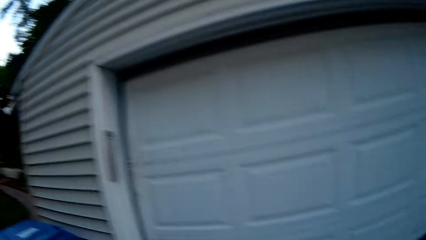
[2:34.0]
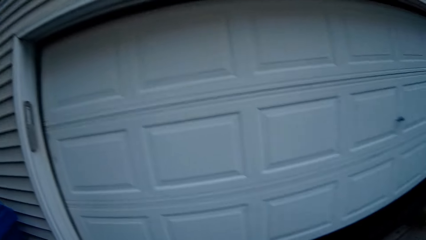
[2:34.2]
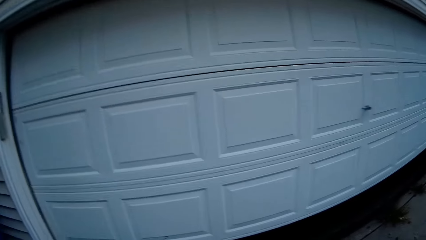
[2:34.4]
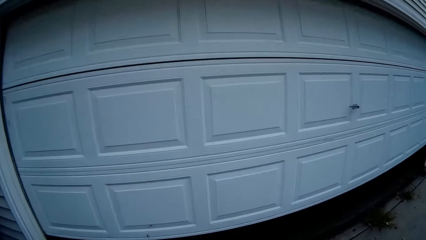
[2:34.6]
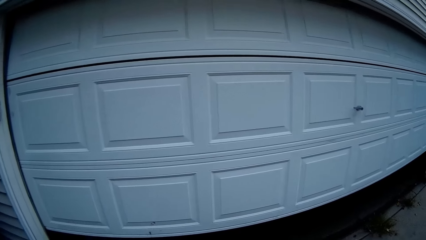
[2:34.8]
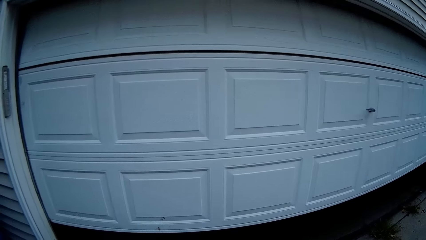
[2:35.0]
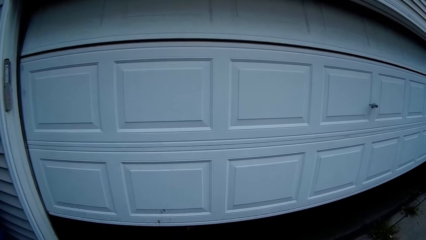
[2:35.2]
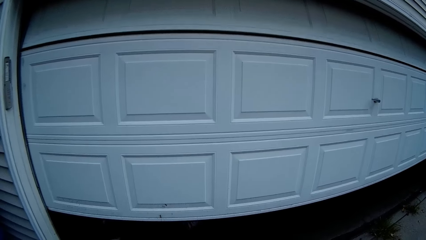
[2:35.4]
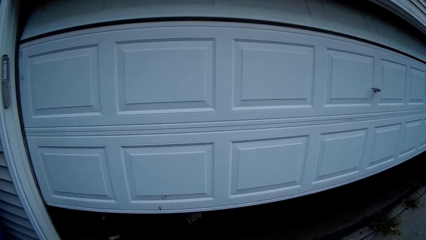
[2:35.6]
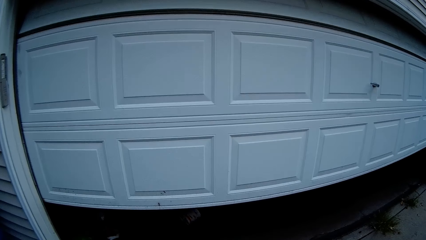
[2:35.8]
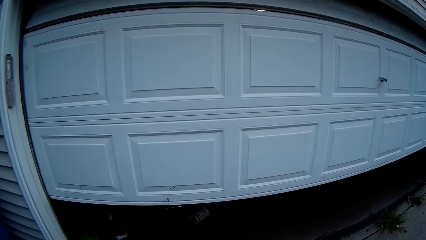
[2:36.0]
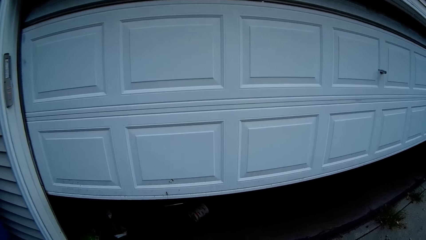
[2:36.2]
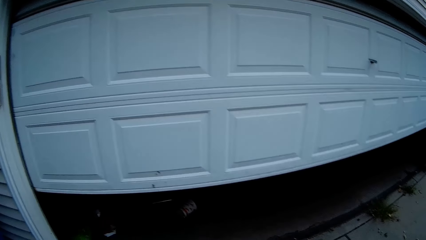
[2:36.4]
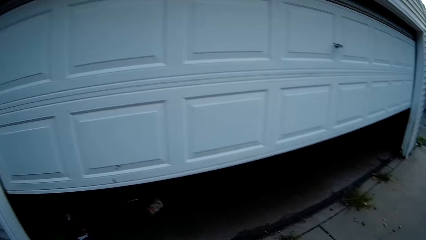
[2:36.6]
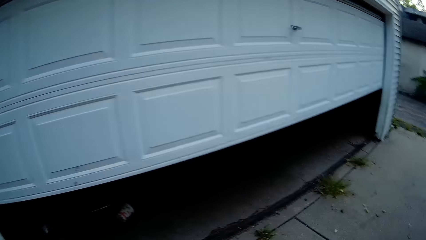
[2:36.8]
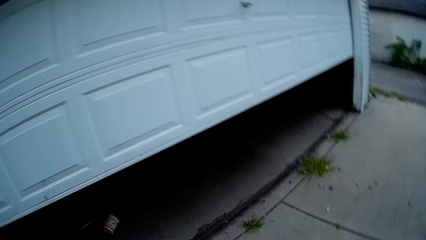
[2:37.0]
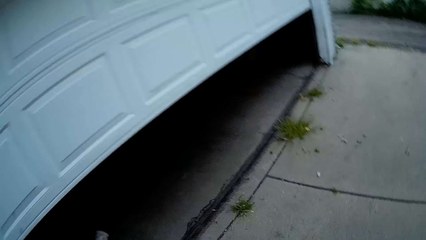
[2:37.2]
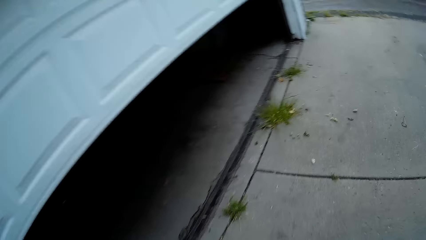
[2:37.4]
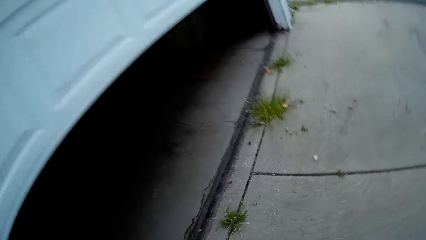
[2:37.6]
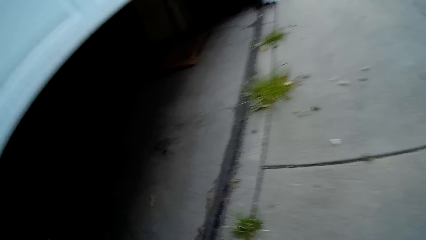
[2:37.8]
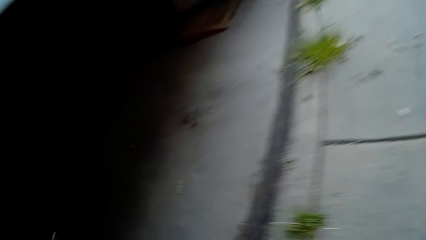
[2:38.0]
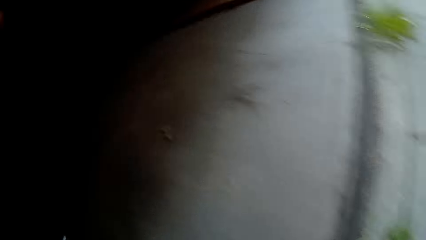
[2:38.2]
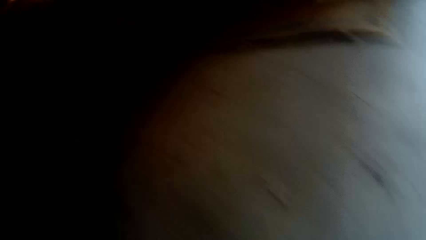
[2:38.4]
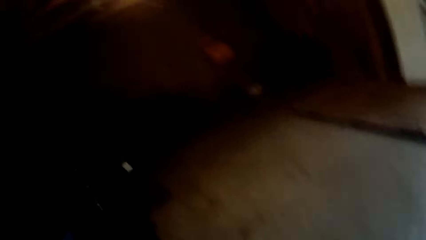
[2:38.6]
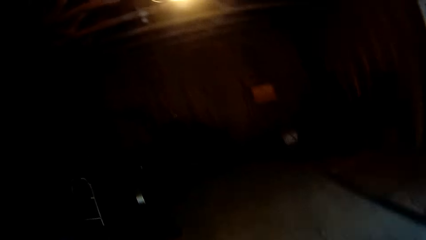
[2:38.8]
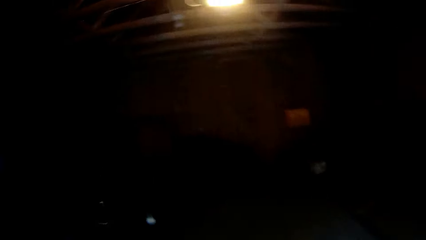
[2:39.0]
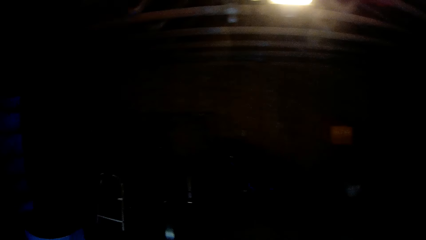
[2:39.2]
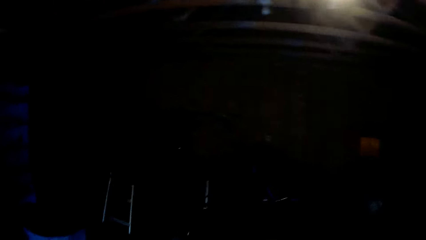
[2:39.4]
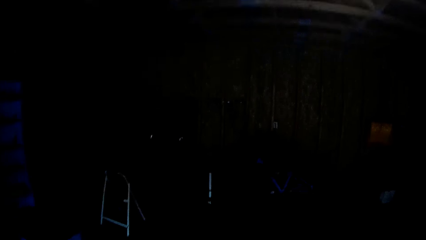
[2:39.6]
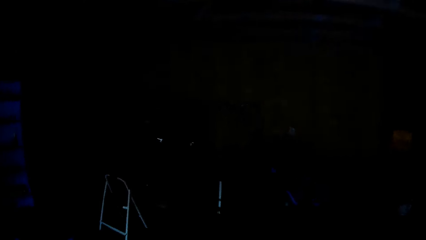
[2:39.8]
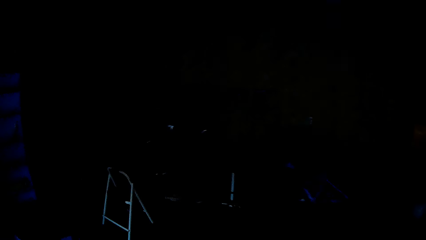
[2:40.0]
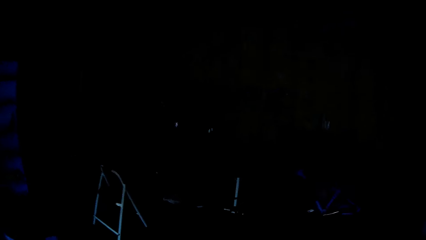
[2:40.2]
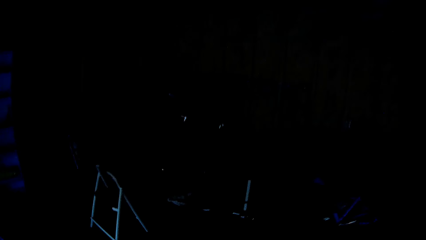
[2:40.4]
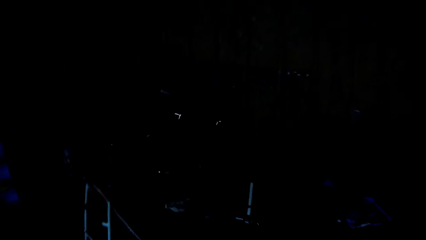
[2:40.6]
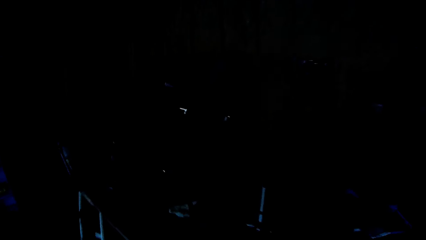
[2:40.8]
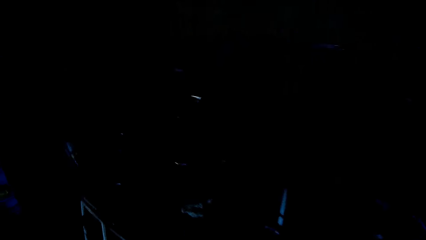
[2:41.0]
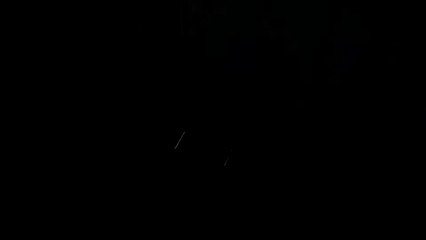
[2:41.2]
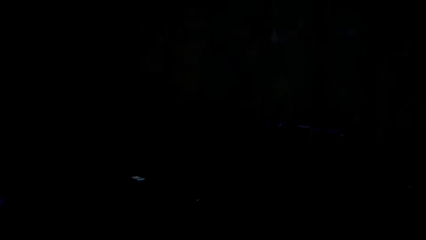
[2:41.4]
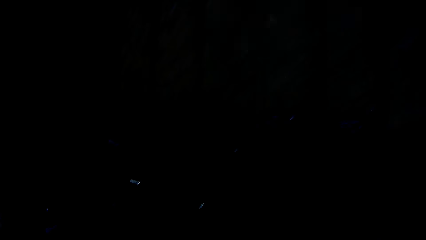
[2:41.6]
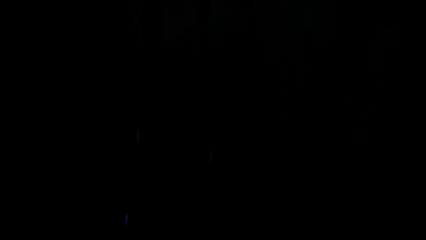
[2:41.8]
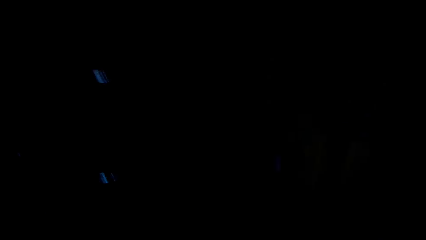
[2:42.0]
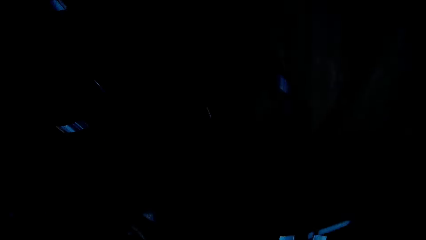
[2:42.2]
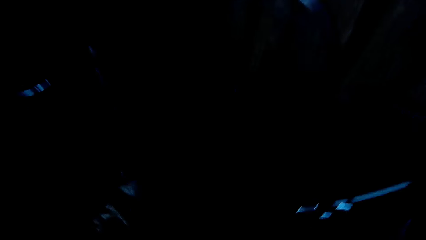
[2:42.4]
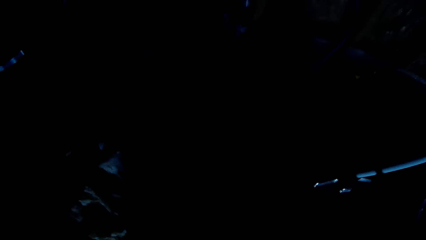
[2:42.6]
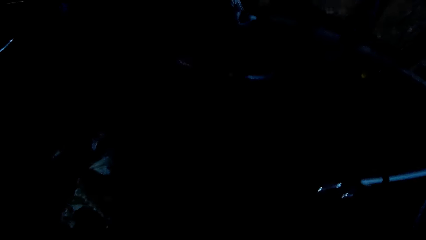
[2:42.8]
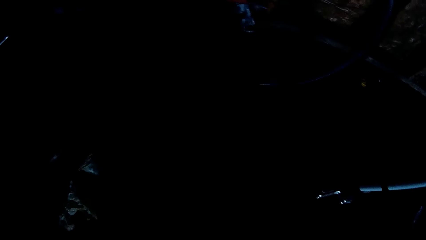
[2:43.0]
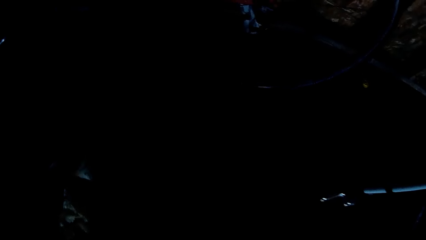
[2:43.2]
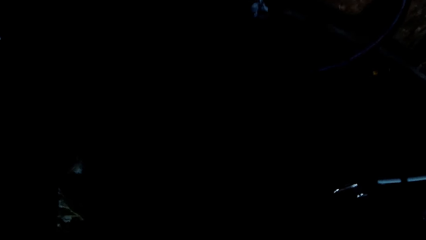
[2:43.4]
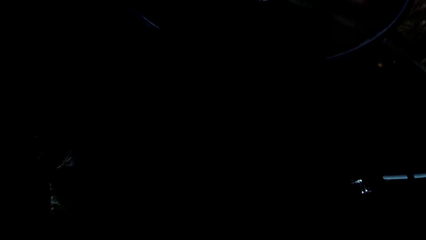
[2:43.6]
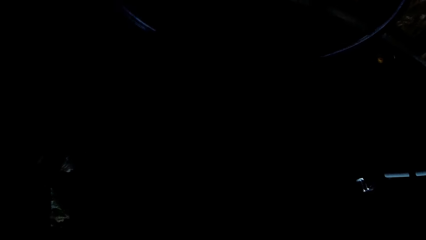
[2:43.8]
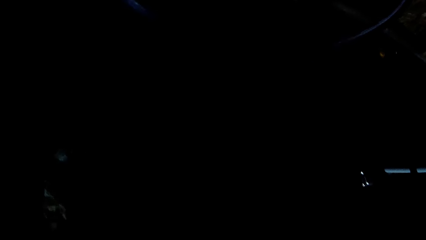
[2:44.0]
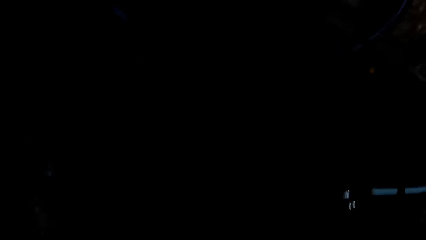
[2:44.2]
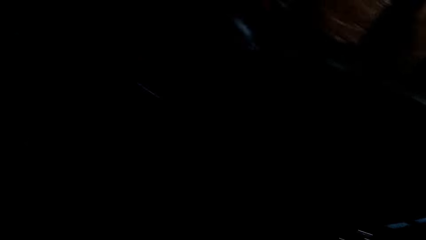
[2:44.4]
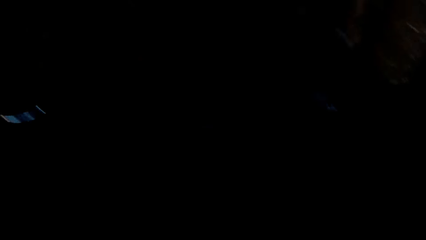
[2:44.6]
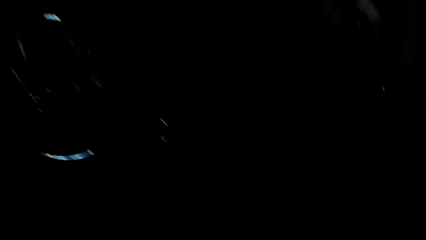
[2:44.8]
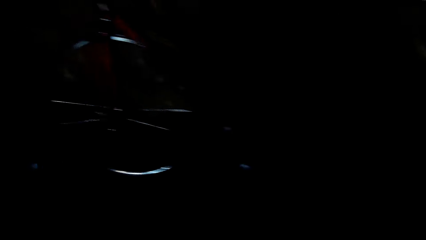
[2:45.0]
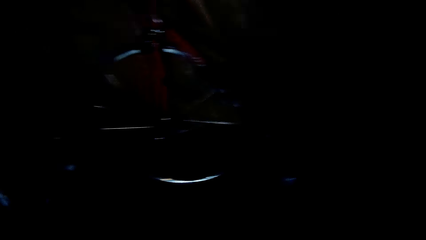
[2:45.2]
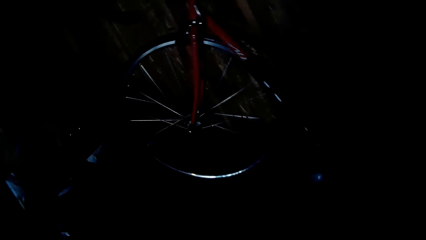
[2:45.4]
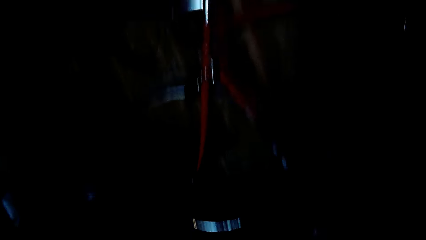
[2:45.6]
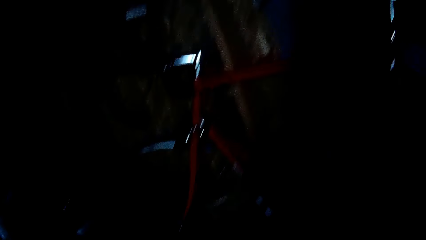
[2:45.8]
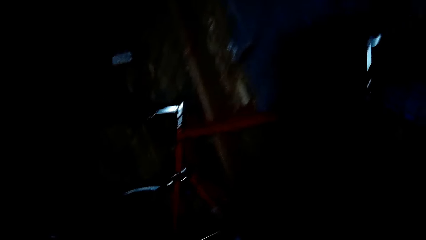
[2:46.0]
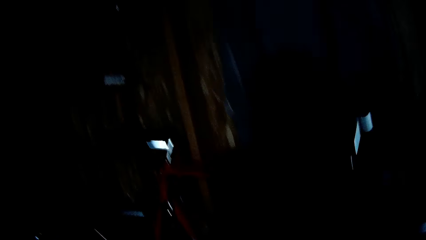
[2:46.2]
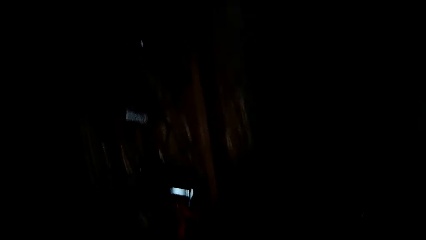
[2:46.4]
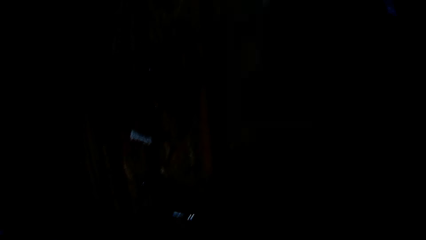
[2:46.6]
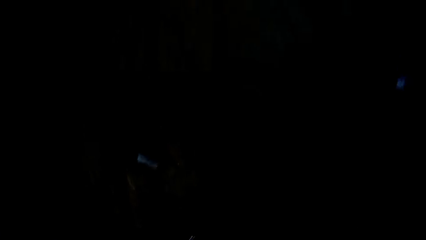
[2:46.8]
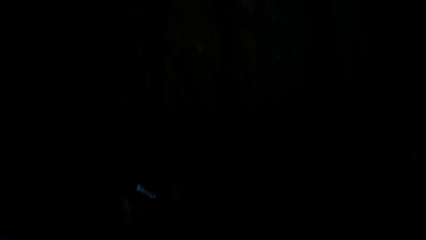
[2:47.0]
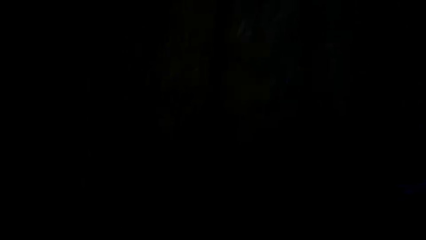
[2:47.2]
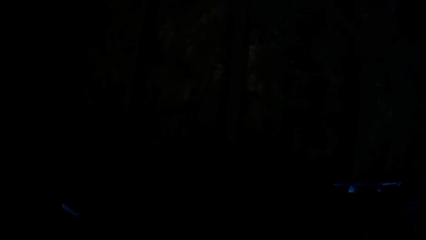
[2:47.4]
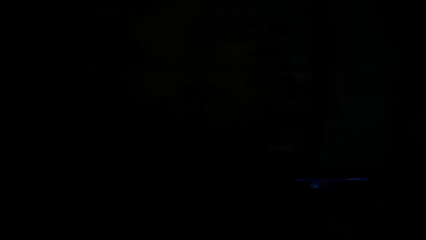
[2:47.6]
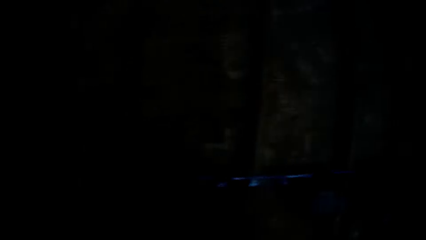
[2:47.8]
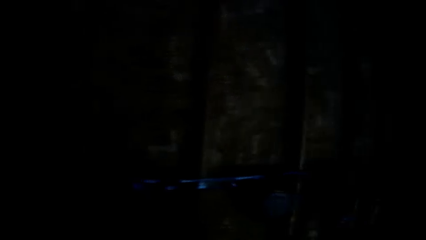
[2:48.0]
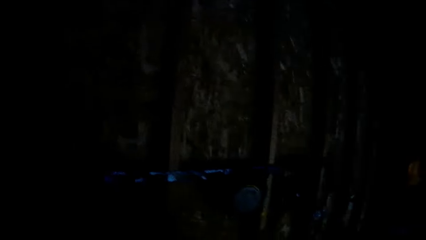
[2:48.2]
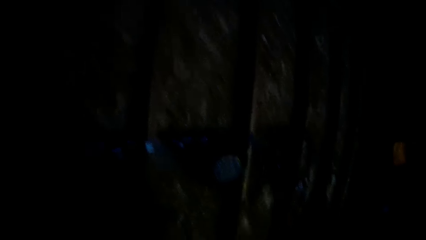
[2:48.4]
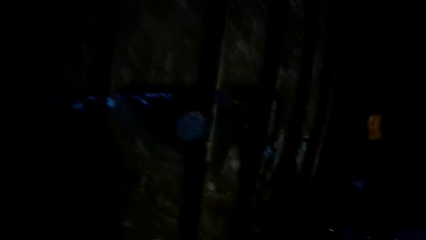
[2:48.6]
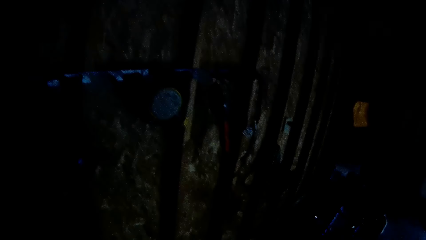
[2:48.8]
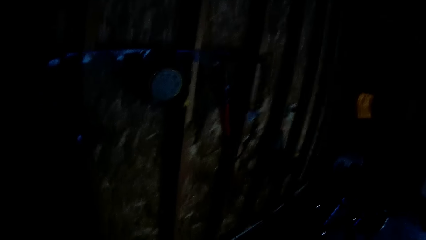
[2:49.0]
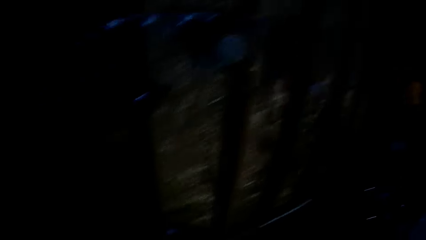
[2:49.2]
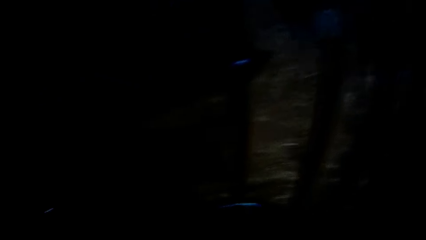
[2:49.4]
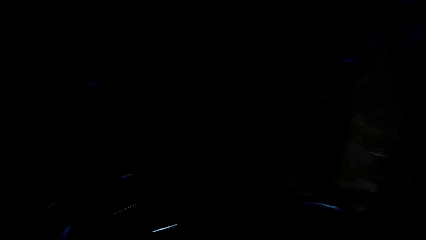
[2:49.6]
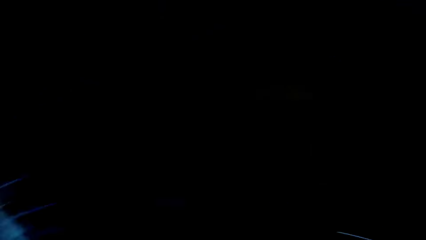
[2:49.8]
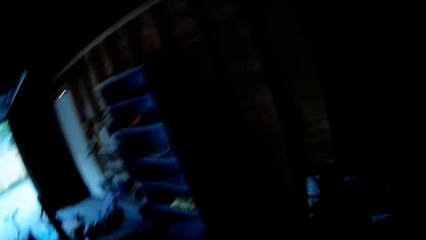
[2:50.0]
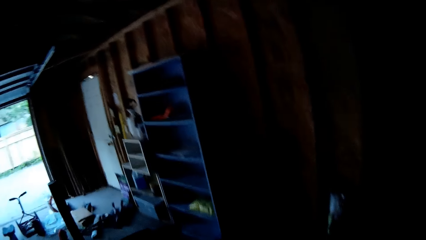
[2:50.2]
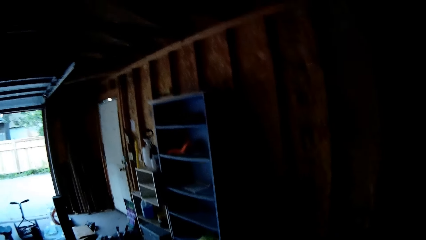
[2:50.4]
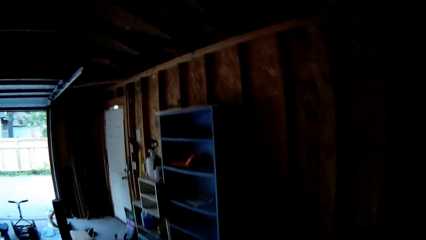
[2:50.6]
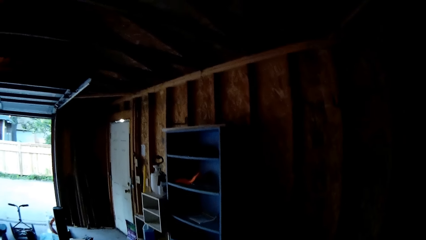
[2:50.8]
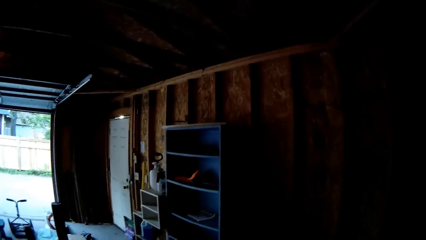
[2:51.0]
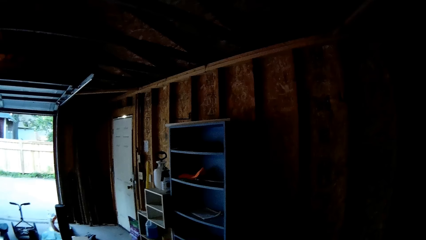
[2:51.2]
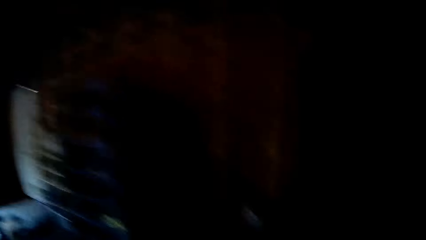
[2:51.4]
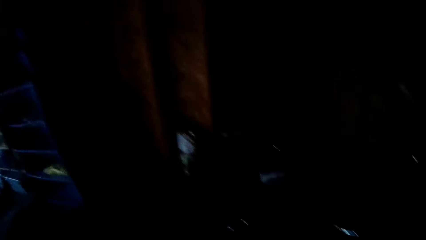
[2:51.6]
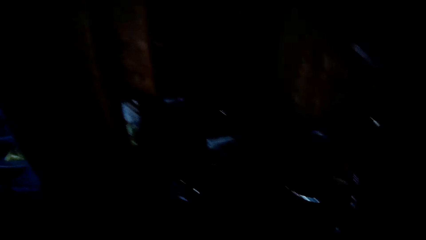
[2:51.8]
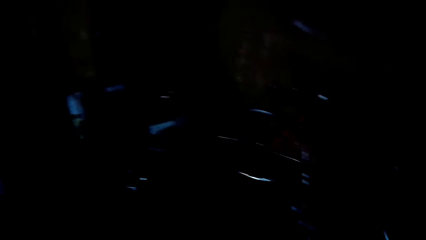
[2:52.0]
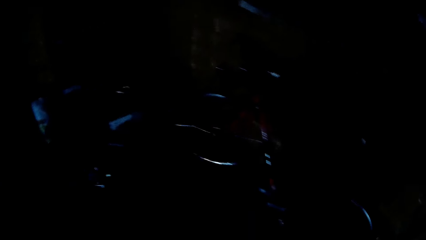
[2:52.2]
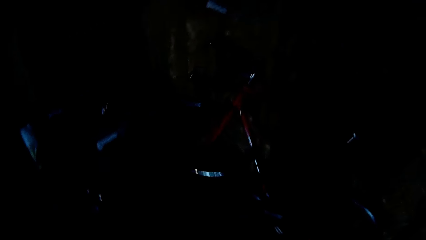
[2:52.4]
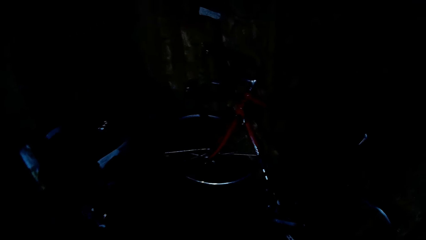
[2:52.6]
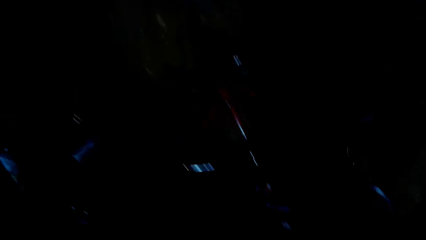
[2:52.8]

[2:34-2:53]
The camera wearer opens the garage door. They walk inside the garage. They walk around the garage. They look around the garage.
